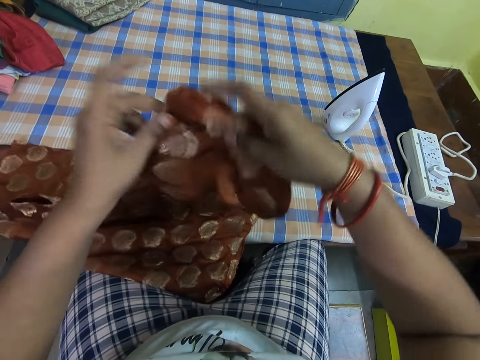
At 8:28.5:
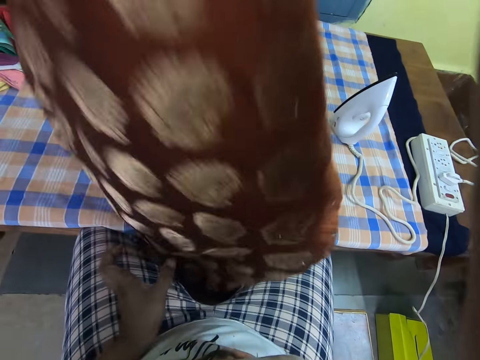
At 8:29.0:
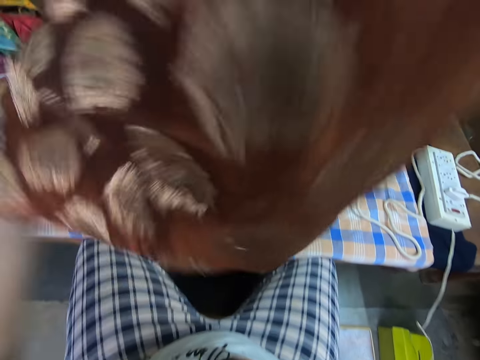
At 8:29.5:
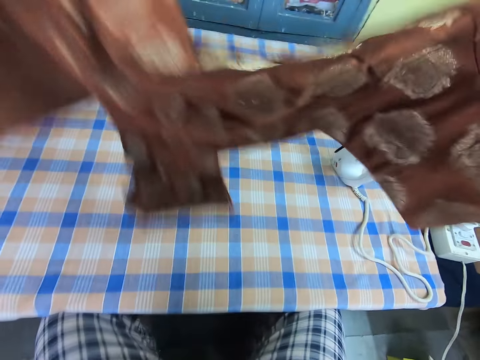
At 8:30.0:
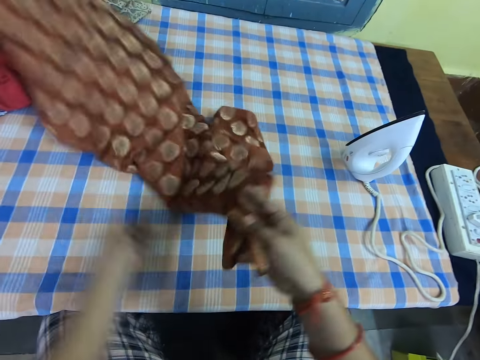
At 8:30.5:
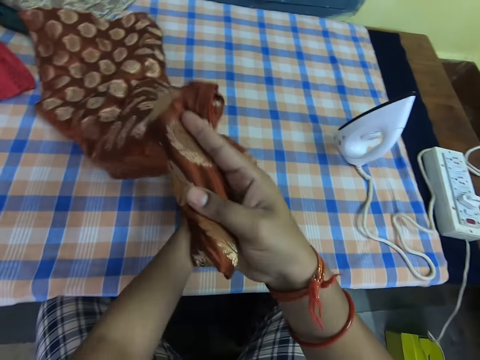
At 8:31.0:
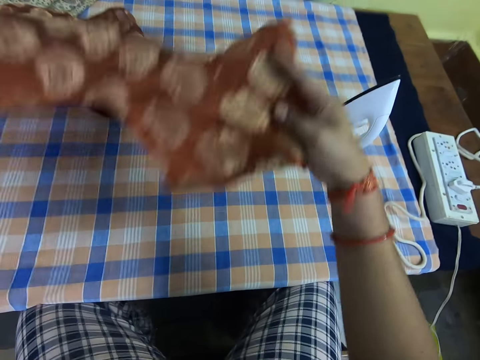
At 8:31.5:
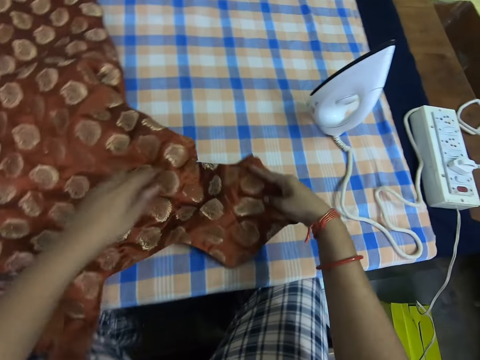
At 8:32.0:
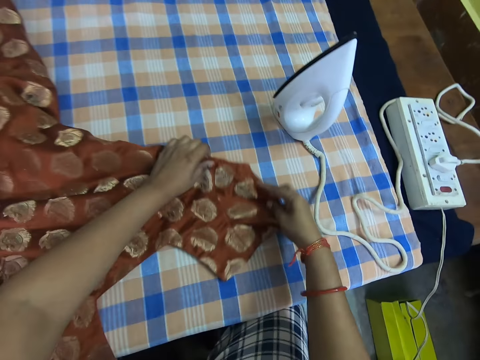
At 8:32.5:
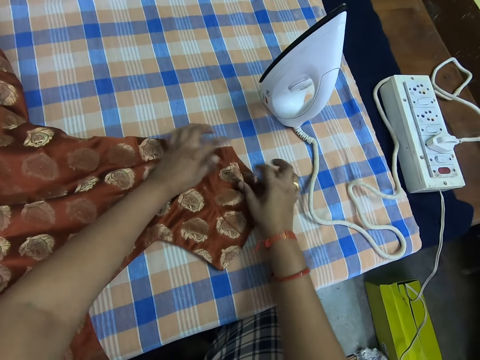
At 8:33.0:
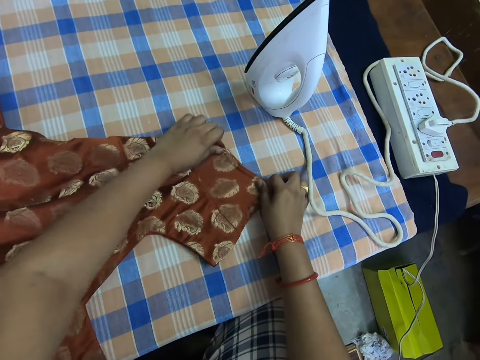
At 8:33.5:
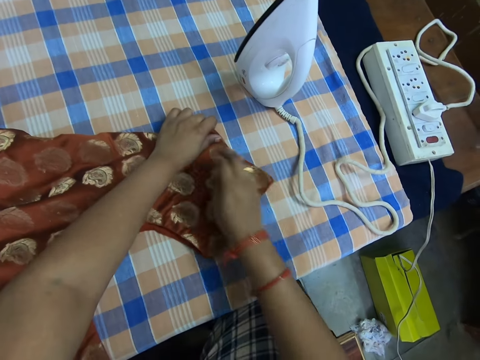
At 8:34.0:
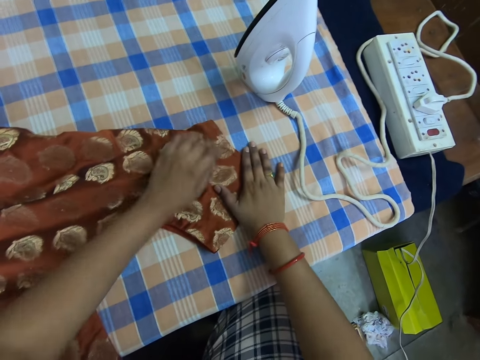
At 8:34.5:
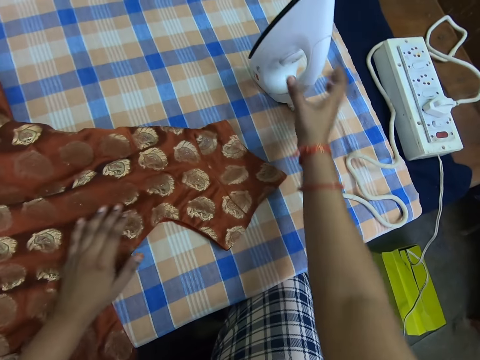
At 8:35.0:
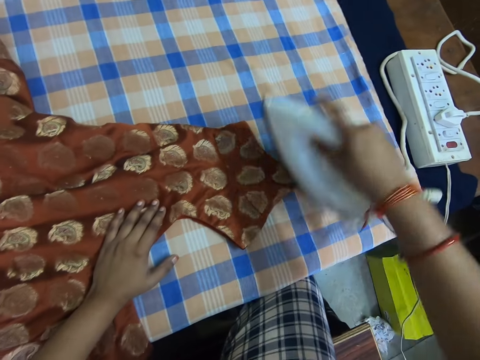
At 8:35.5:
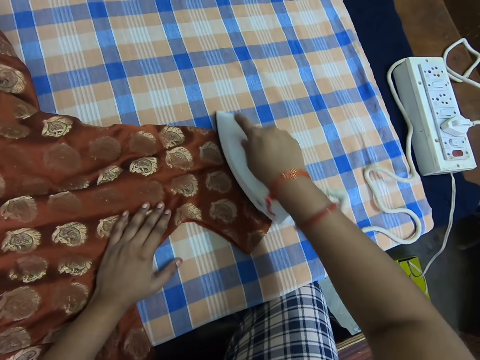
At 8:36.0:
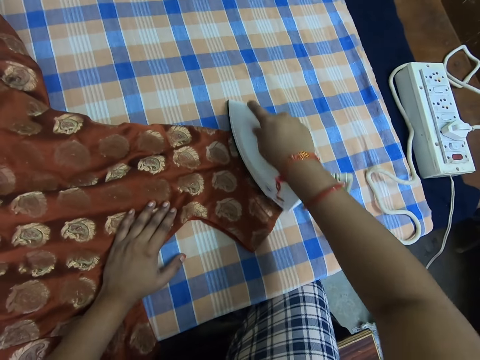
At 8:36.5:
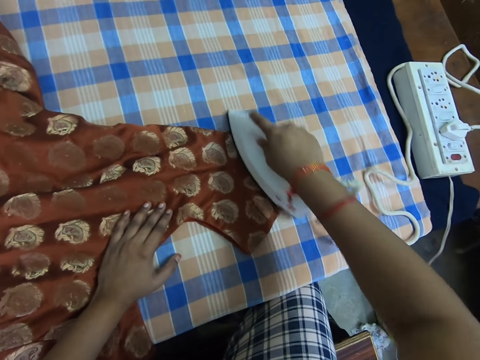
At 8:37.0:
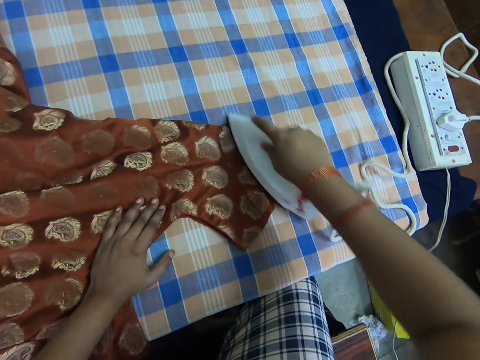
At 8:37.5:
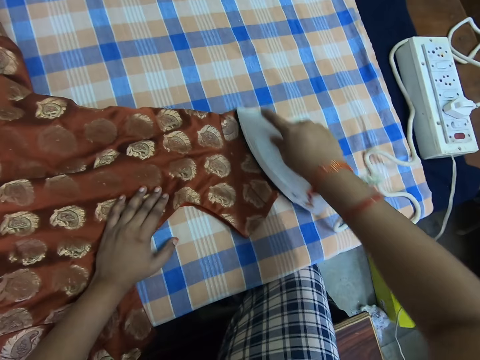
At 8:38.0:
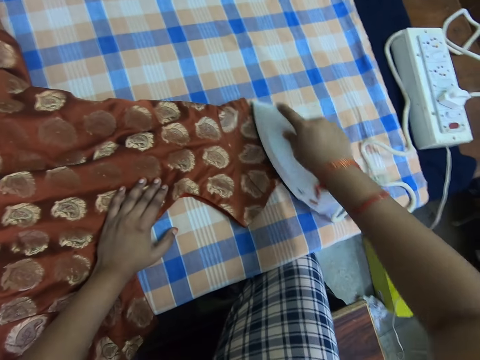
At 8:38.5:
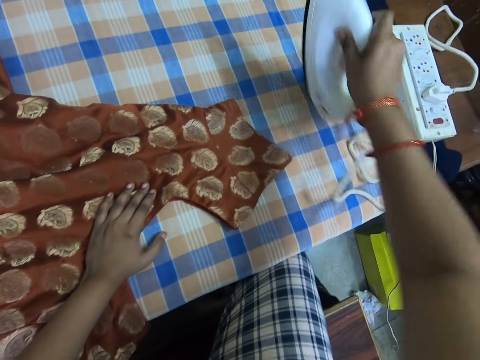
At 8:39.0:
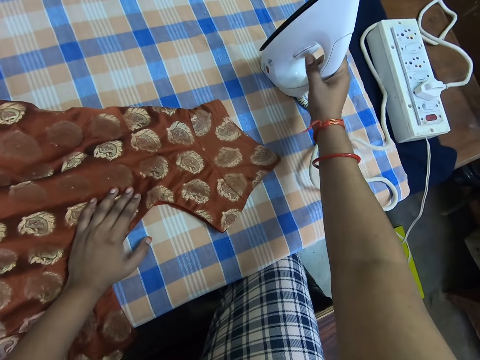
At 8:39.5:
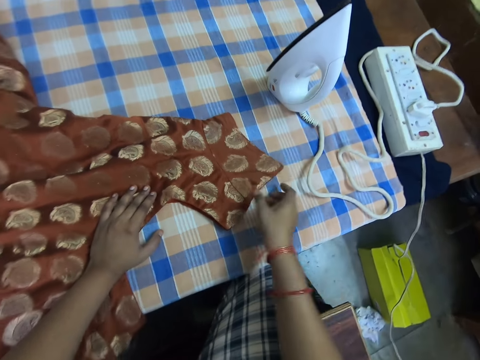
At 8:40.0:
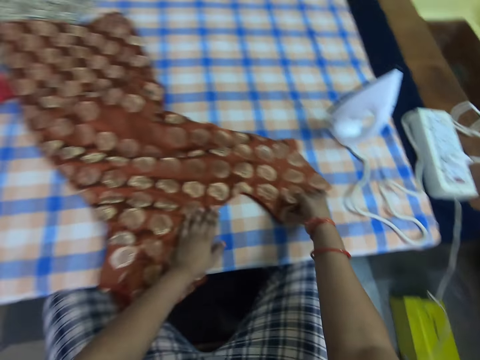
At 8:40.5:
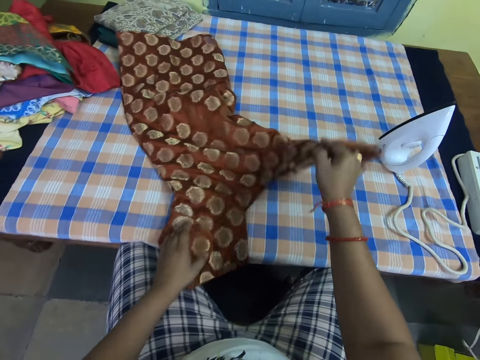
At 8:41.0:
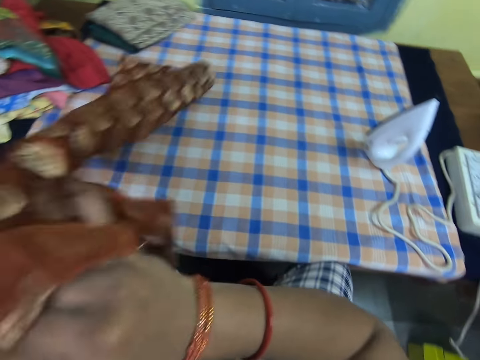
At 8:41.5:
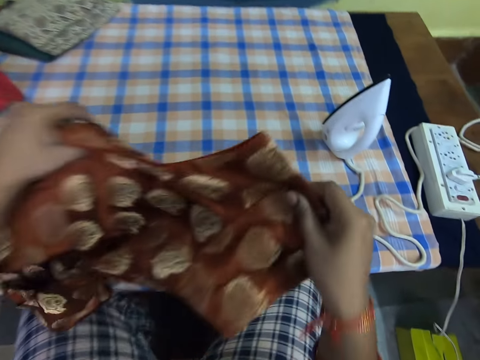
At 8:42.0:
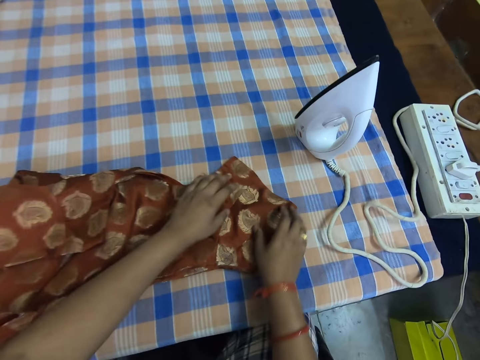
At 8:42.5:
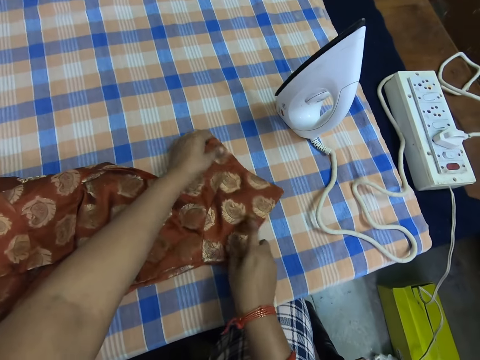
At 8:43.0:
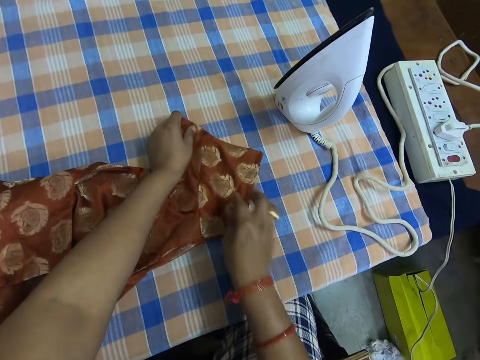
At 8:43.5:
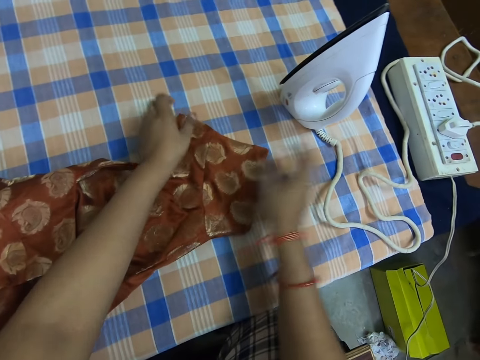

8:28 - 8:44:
The camera wearer lifts up the cloth, puts down the cloth and adjusts the cloth. They carry the pressing iron from the table. They iron the cloth on the table with the pressing iron. They drop the pressing iron on the table. They lift up the cloth. They adjust the cloth on the table. They turn the cloth, put down the cloth and adjust the cloth.

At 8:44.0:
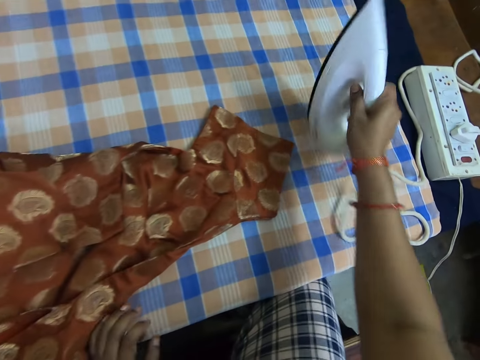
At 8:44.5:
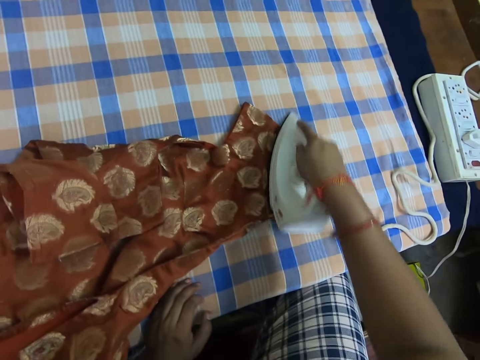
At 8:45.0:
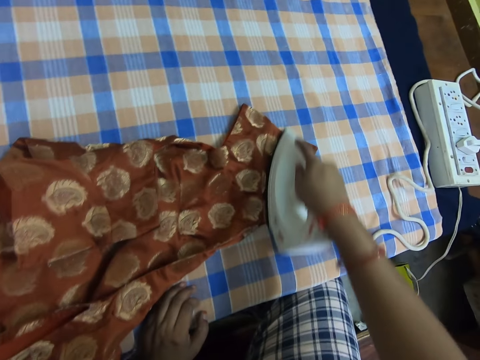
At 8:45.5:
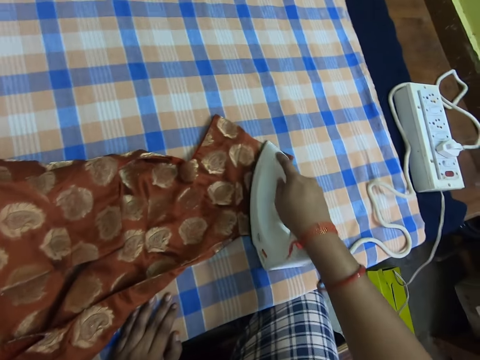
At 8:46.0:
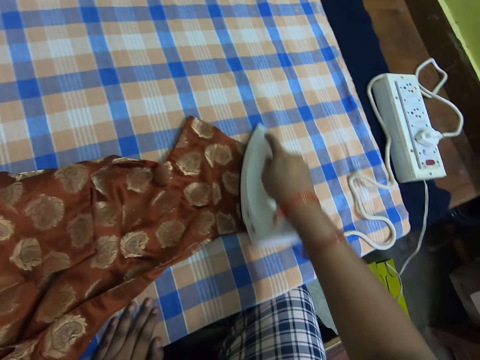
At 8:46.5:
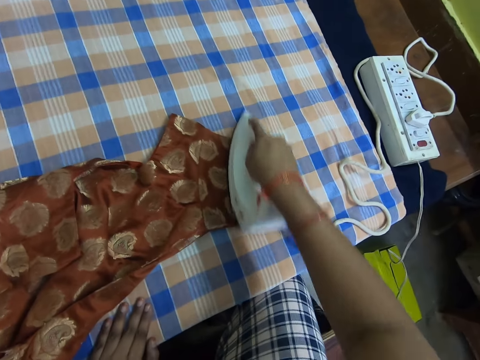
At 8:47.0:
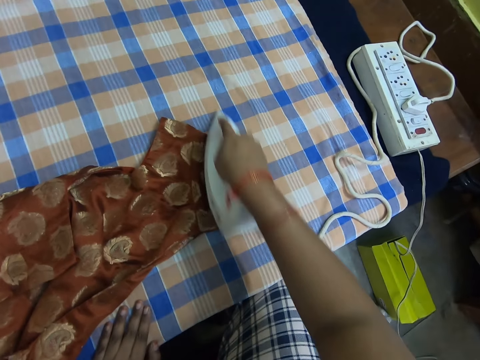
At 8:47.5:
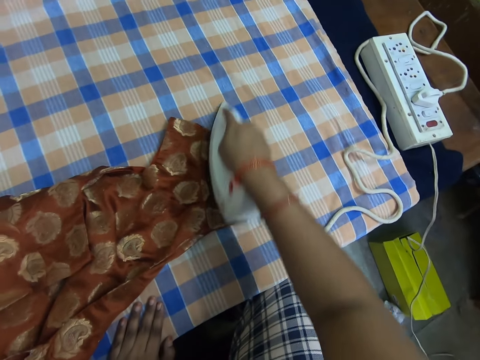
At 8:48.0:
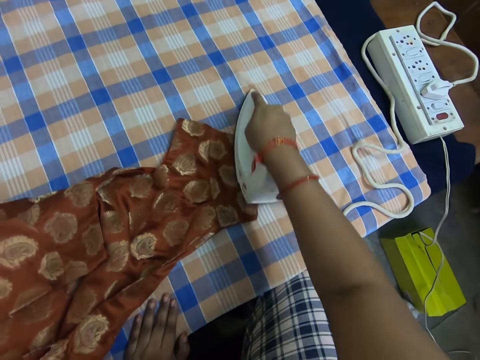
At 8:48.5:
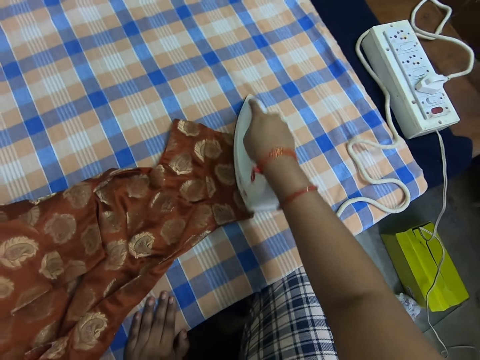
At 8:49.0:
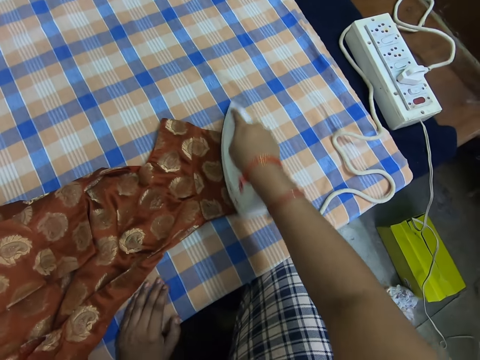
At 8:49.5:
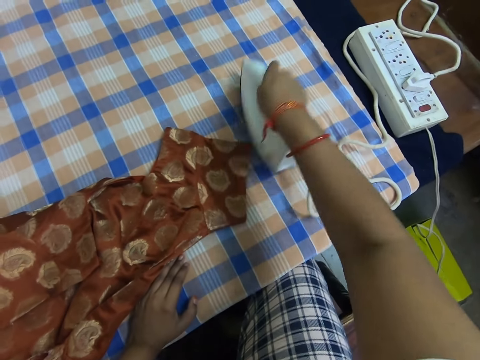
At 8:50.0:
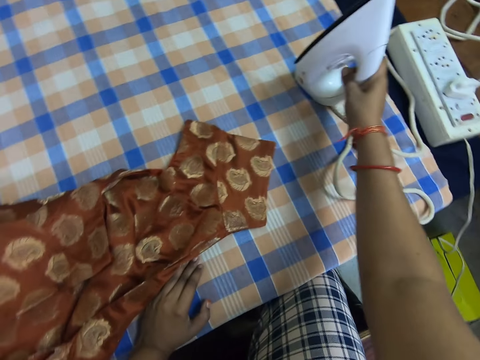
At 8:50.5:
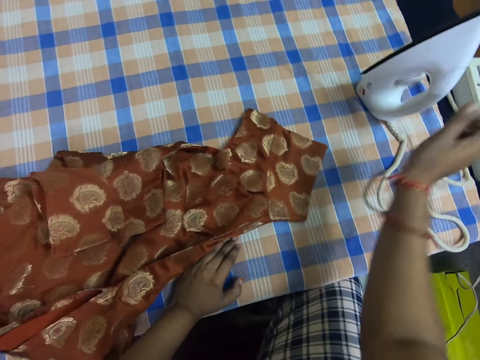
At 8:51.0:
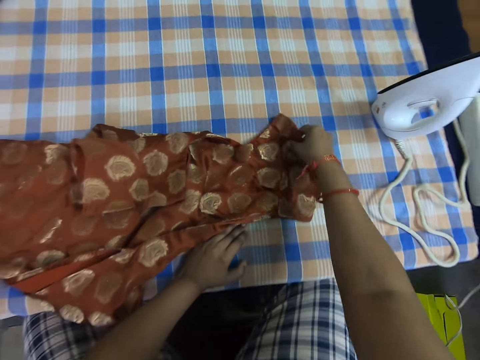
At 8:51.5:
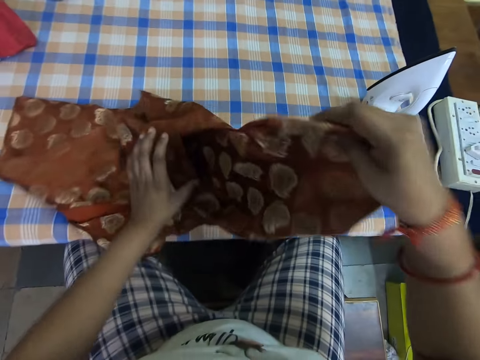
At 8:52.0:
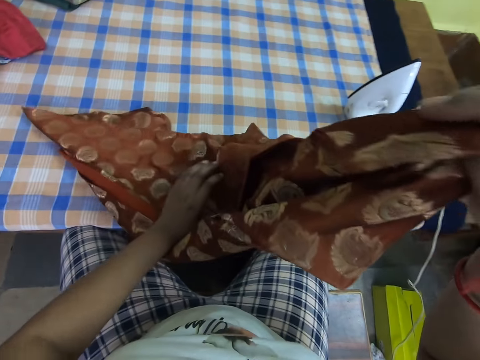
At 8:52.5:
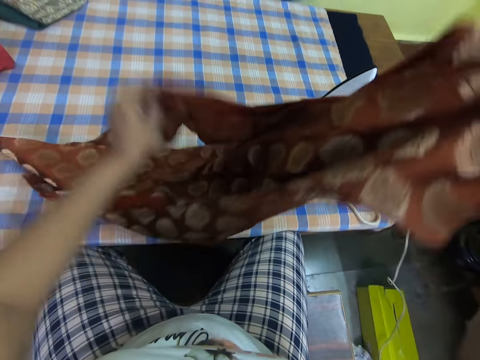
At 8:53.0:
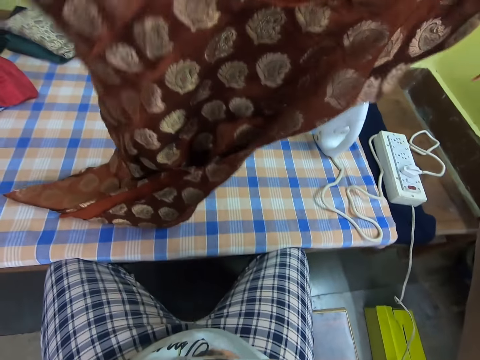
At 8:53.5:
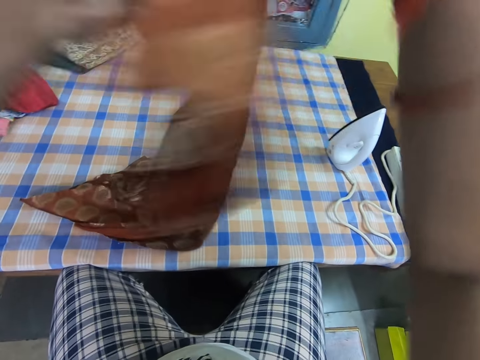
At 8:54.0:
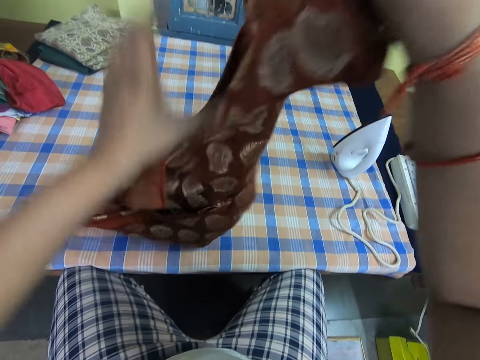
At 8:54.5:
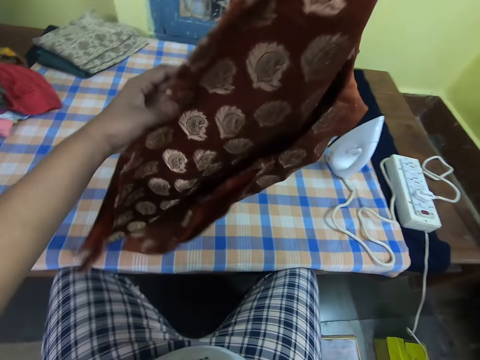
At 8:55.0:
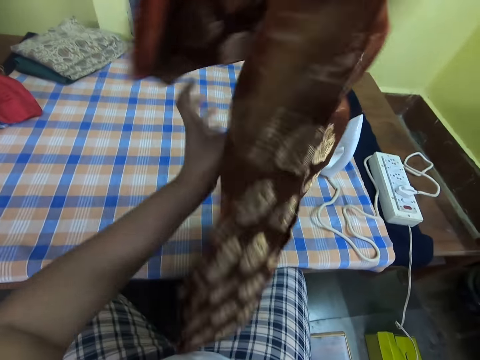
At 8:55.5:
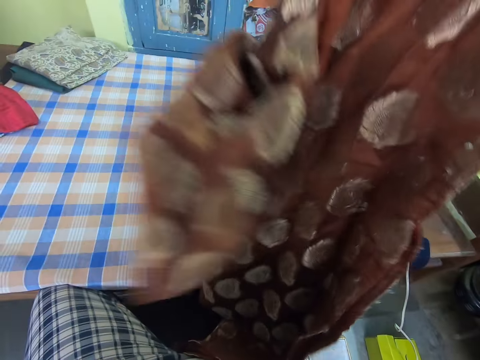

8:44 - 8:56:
The camera wearer picks up the pressing iron from the table. They iron the cloth on the table with the pressing iron. They drop the pressing iron on the table. They lift up the cloth. They turn the cloth around. They adjust the cloth.
